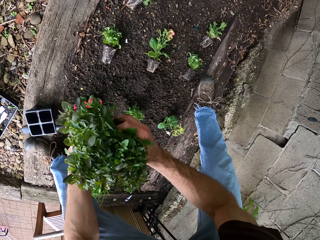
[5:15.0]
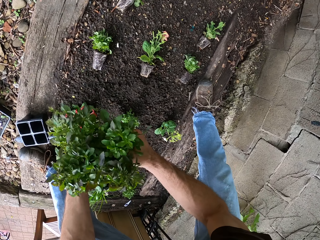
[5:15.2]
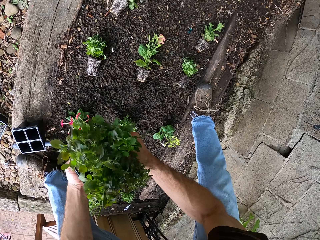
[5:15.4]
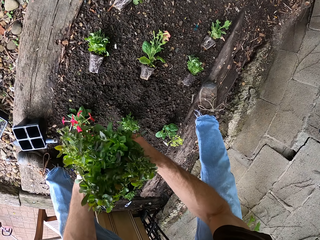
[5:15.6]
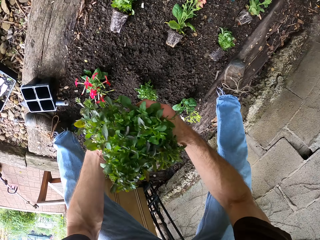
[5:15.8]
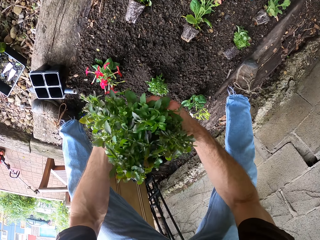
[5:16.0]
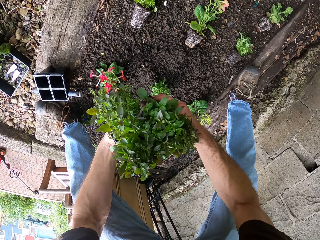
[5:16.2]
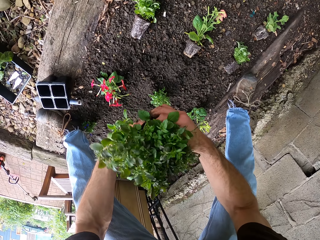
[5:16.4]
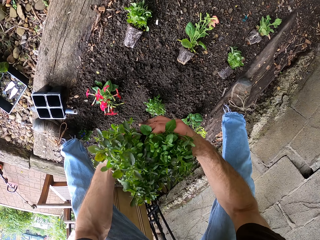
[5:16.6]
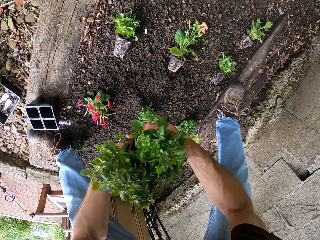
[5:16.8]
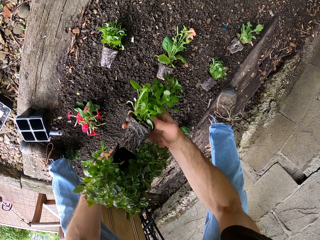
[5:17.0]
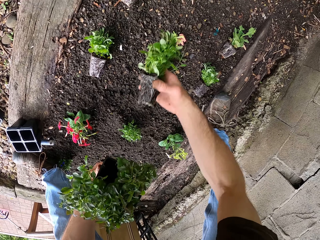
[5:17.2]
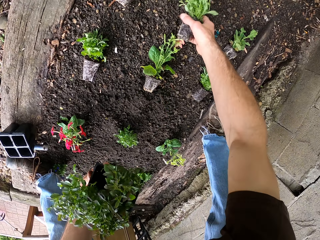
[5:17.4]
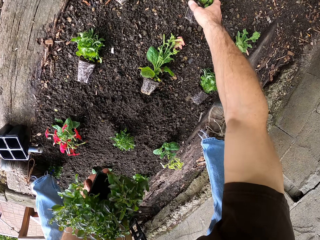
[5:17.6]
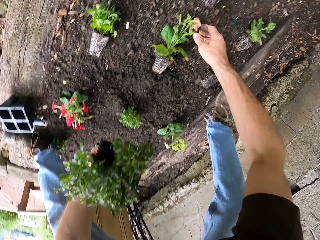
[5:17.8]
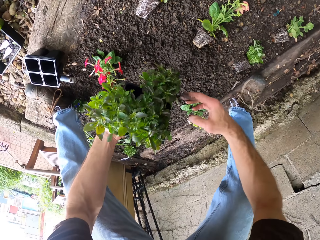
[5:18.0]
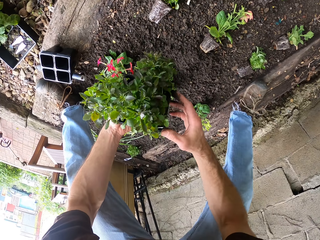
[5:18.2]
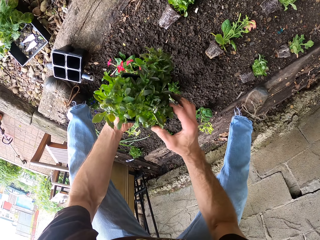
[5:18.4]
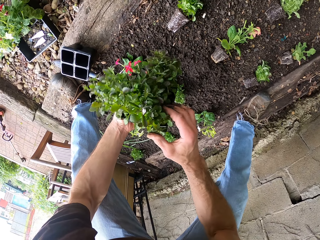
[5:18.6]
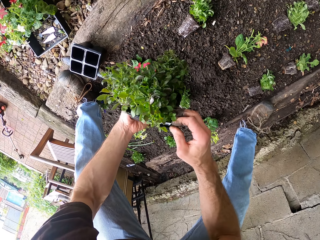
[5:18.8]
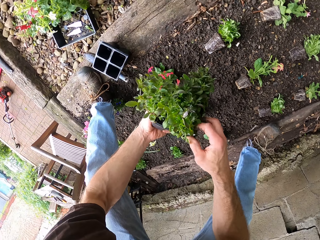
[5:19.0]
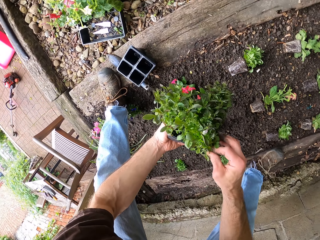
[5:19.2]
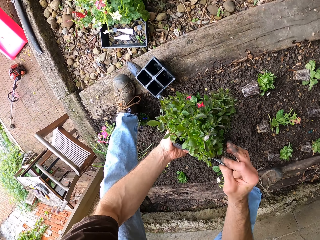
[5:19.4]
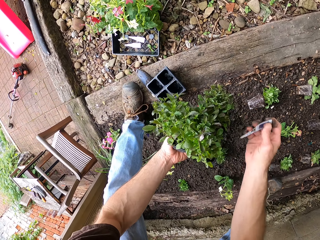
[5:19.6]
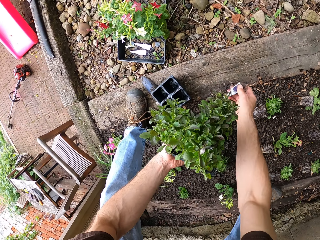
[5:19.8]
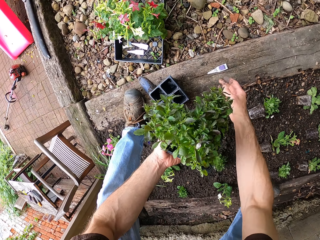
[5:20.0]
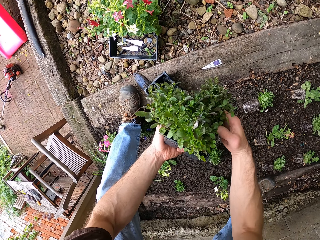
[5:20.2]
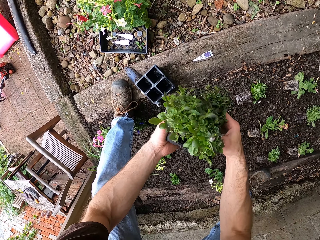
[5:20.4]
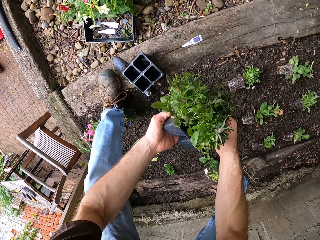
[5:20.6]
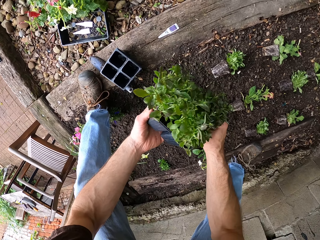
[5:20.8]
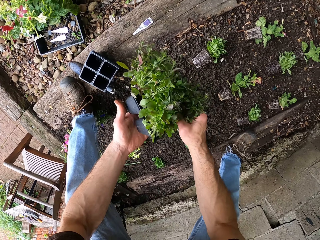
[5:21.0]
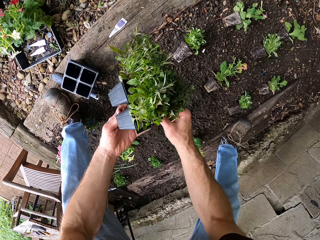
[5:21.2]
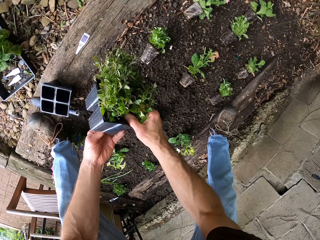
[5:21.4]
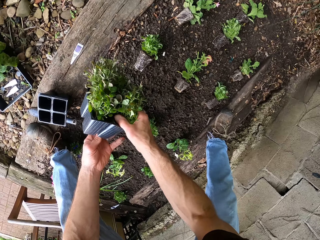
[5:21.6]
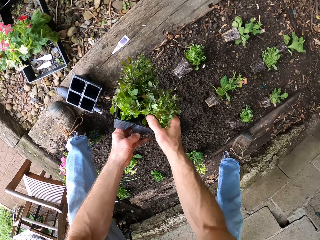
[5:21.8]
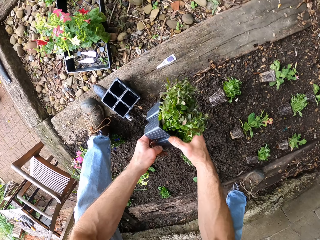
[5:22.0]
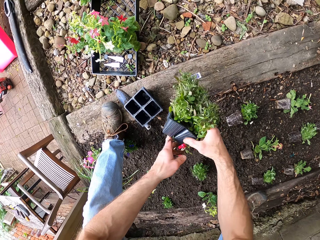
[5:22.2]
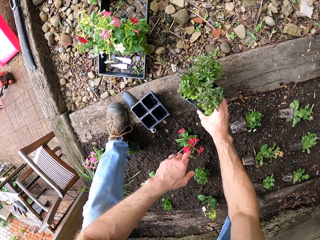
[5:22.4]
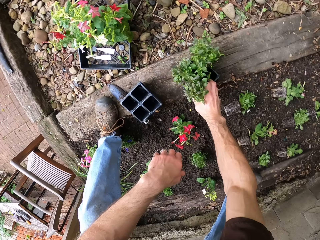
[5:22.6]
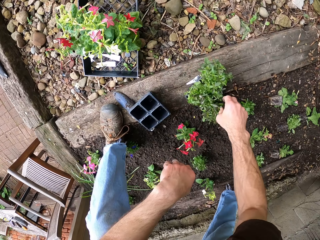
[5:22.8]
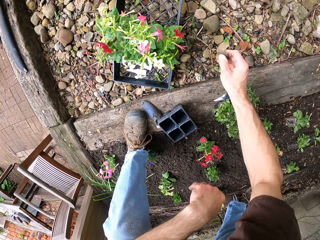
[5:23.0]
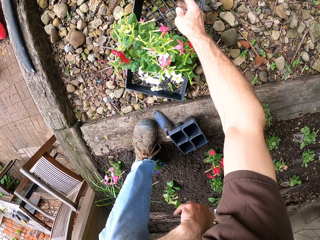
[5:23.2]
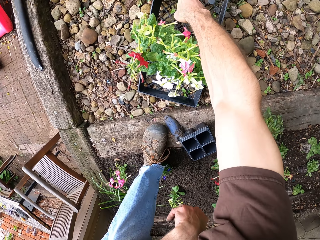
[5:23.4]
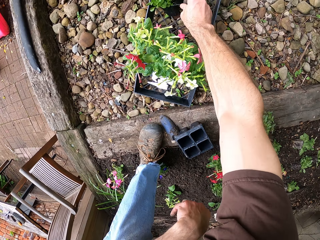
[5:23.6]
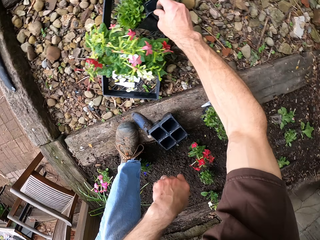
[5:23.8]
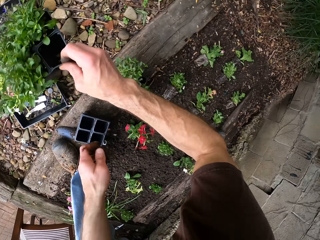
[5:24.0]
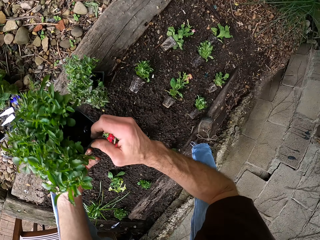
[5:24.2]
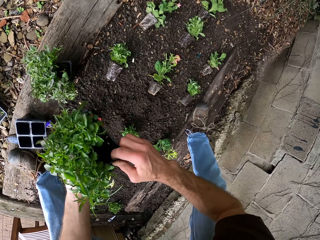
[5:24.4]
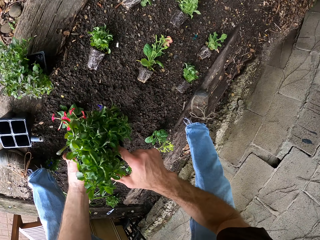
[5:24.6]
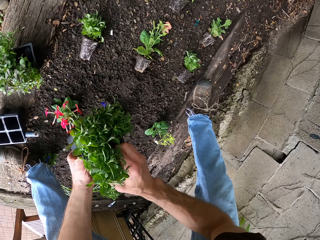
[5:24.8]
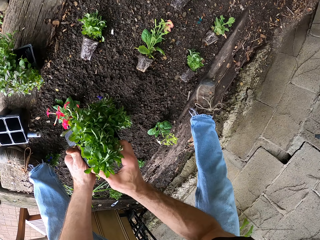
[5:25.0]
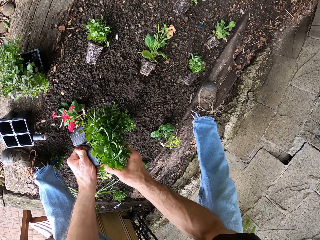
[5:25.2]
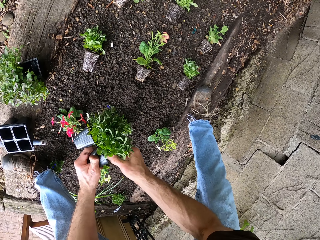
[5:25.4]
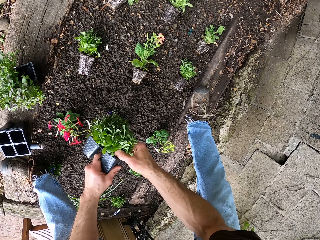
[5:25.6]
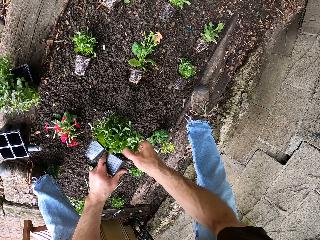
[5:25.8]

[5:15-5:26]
The camera wearer removes a plant from a seedling tray. They put the plant on the ground. They pick a paper tag and put the paper tag on the ground. They put the seedling tray on the ground. They pick the plants in the seedling tray.

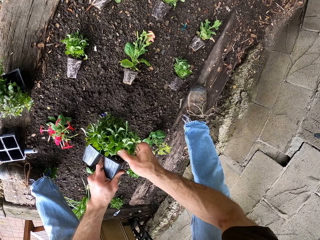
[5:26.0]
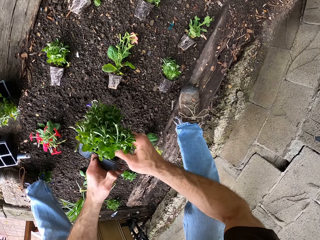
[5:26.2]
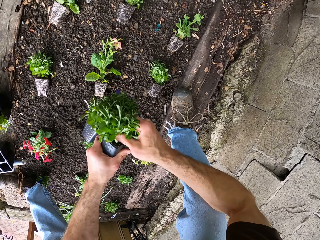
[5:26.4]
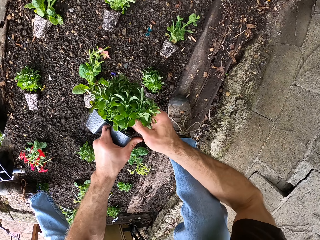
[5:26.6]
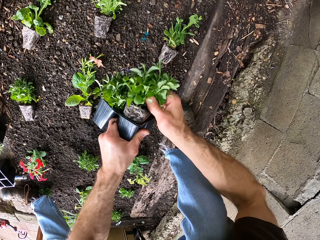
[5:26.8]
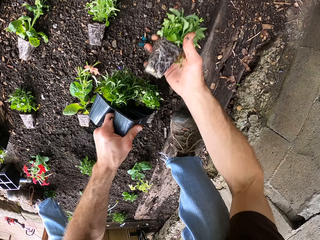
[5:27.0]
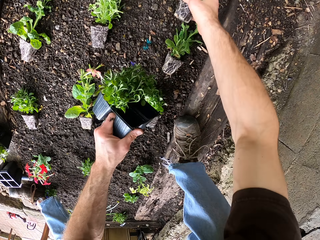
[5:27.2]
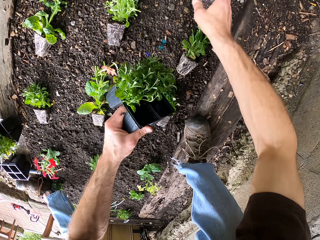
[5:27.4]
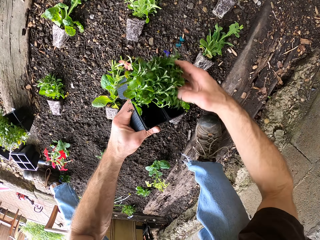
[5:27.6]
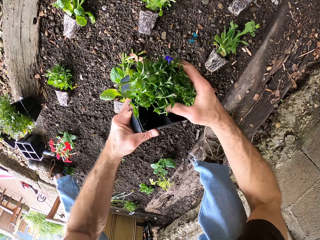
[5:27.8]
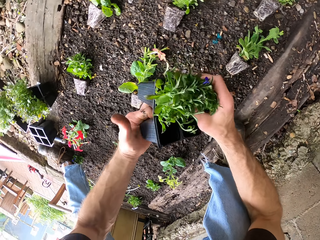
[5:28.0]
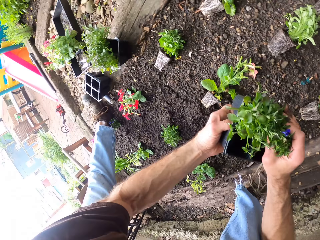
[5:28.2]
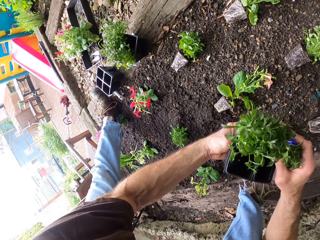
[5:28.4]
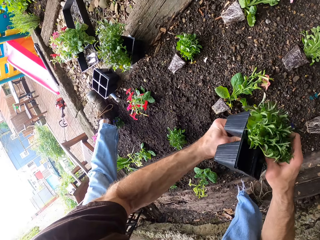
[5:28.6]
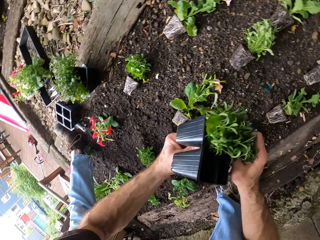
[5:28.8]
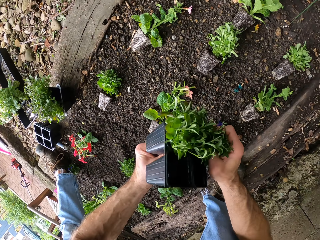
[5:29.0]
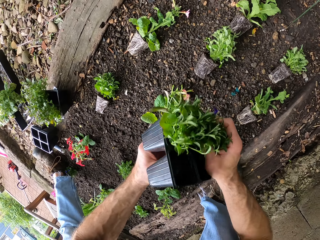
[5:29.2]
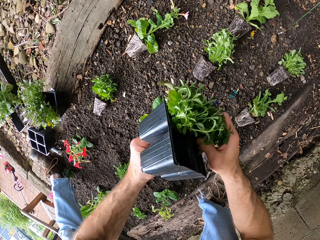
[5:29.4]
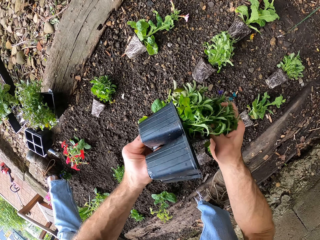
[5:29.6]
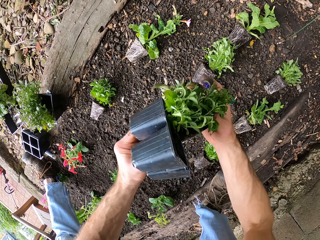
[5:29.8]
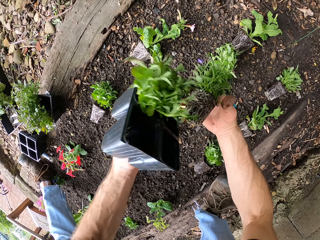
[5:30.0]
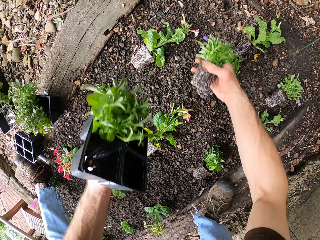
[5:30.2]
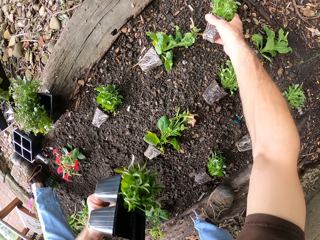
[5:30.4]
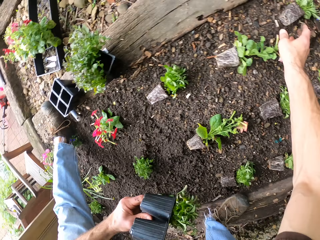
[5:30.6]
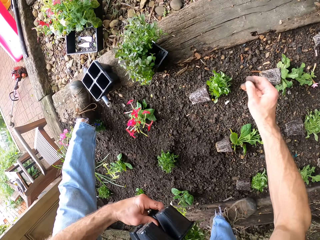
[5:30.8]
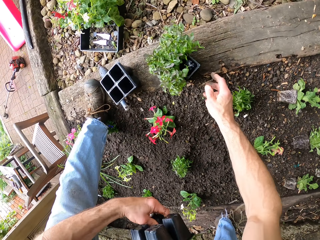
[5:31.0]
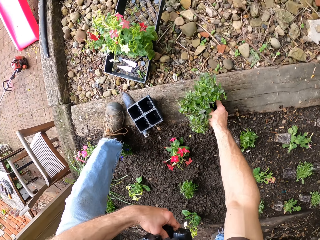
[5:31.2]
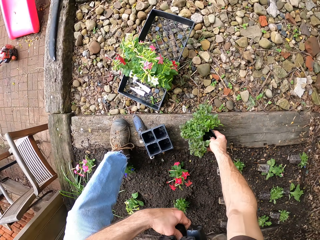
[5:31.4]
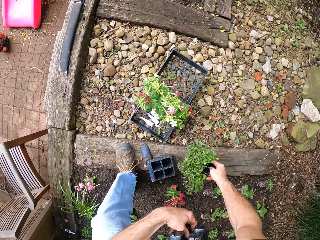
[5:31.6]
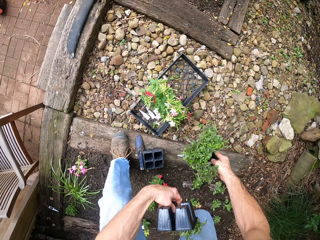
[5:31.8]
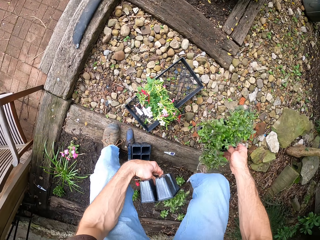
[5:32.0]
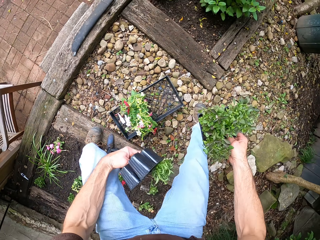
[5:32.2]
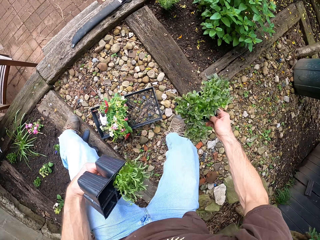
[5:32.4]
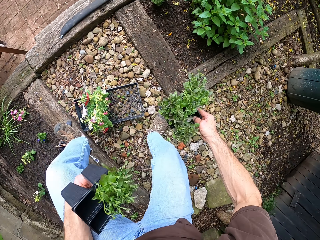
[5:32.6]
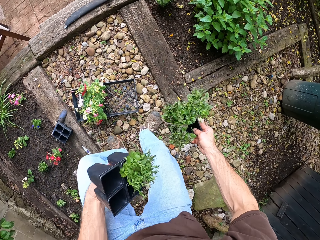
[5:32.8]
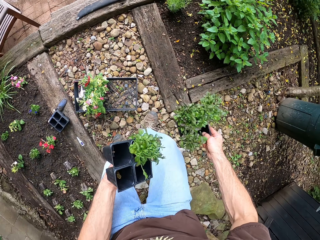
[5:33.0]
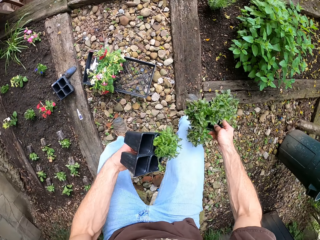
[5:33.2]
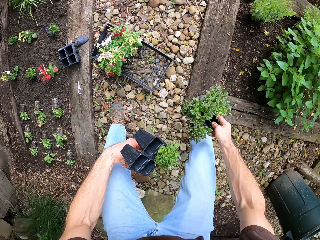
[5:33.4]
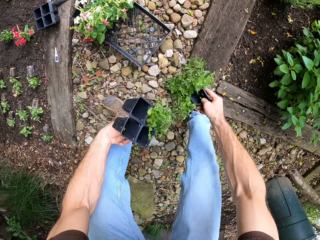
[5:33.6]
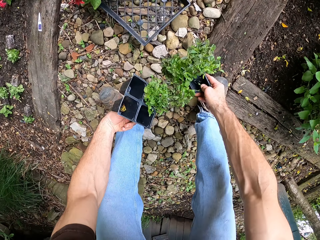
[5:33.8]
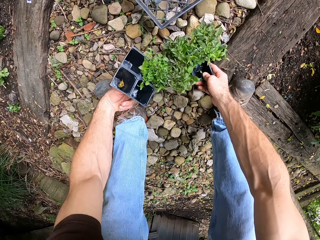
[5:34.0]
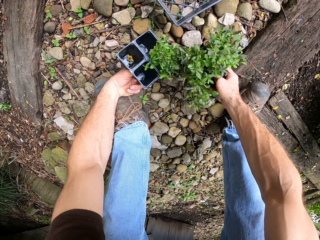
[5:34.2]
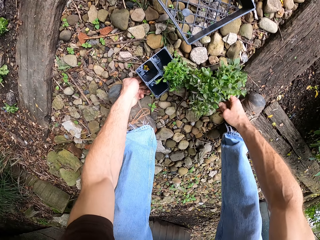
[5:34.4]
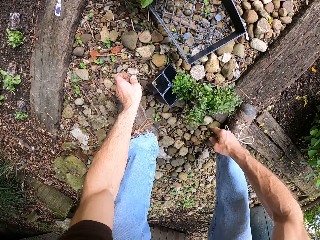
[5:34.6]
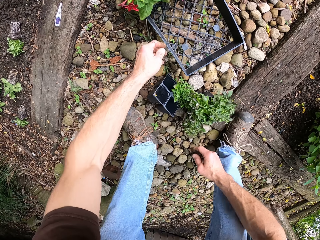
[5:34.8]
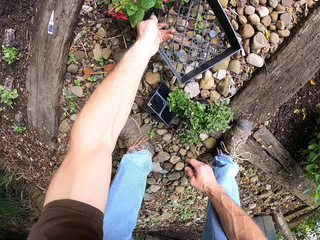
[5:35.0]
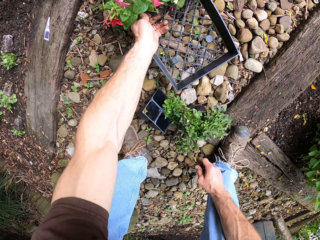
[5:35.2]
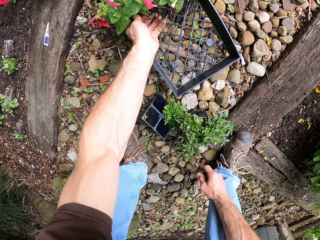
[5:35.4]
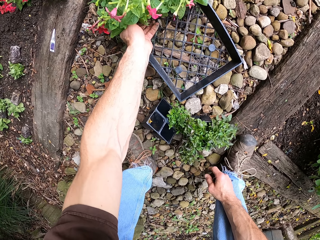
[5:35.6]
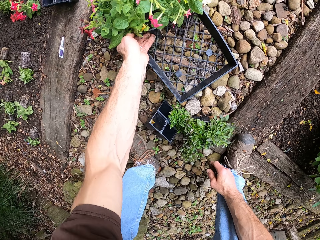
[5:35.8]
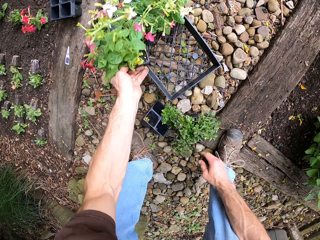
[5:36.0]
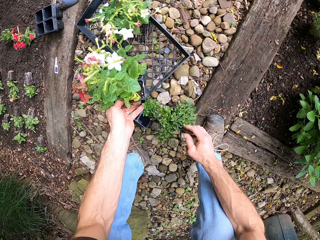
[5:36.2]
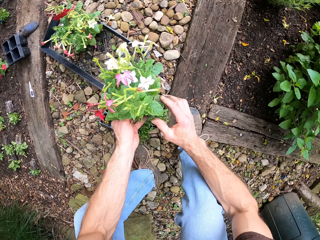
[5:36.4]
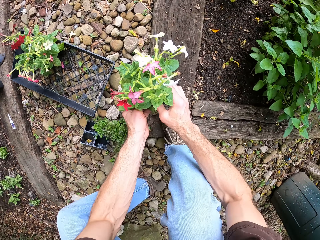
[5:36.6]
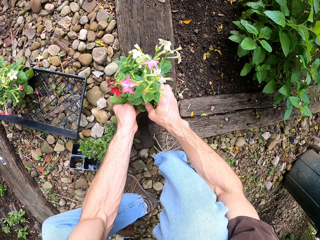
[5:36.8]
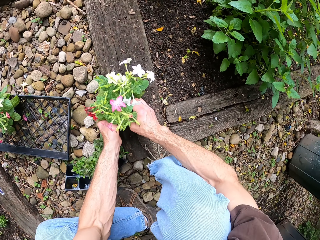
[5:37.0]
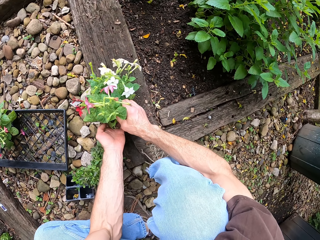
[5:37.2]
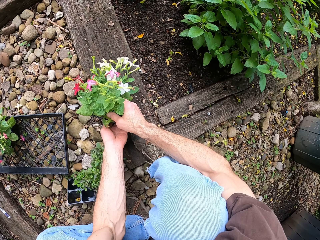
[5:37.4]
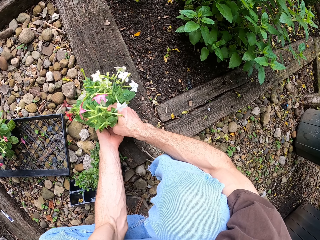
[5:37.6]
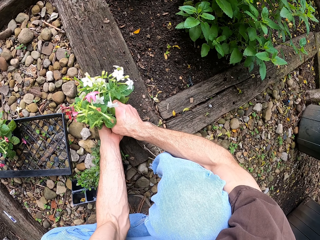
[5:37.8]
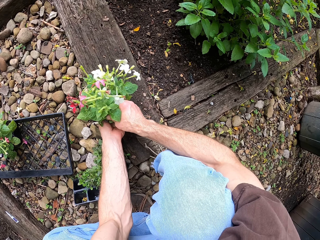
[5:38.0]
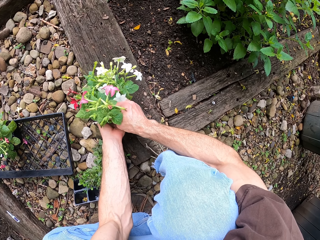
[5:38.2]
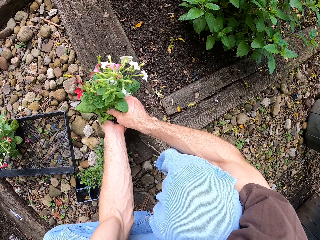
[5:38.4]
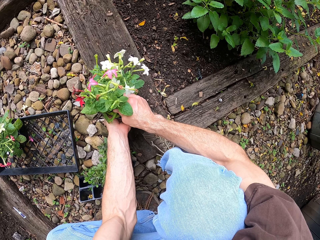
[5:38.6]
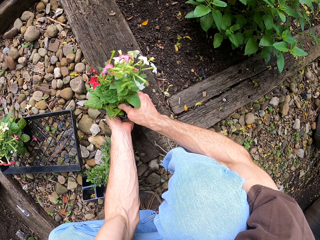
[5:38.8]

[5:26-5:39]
The camera wearer removes a plant from a seedling tray. They put the plant on the ground. They remove the plant from the seedling tray and put the plant on the ground. They pick the plants in the seedling tray. They walk around the garden. They put the plants in seedling trays on the ground. They pick the plants in the seedling tray and put the plants in seedling trays on the ground.
